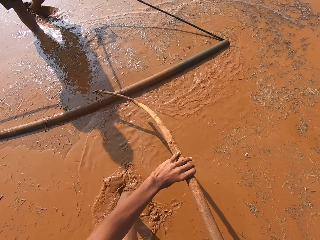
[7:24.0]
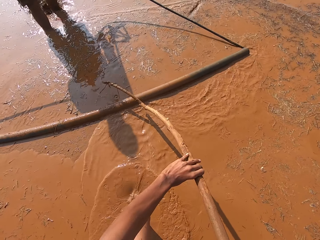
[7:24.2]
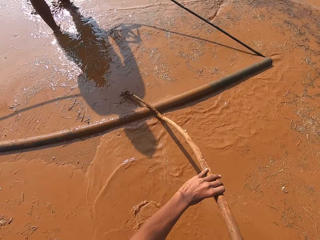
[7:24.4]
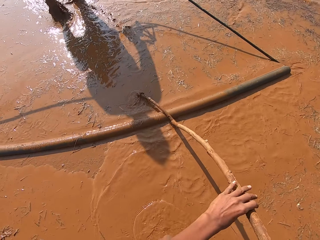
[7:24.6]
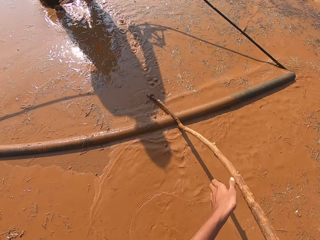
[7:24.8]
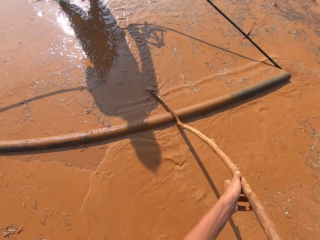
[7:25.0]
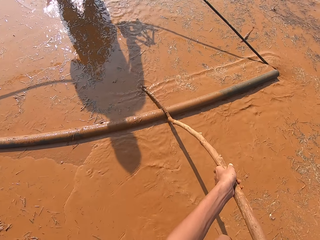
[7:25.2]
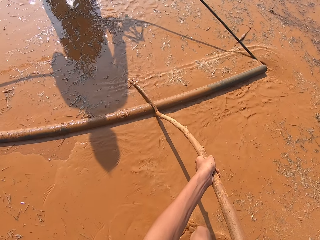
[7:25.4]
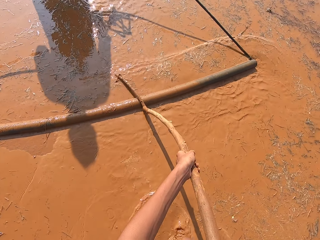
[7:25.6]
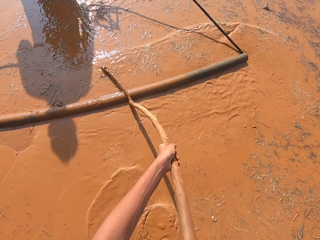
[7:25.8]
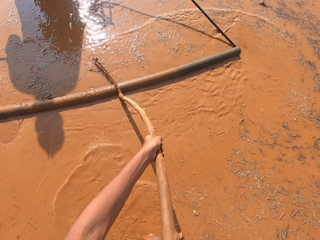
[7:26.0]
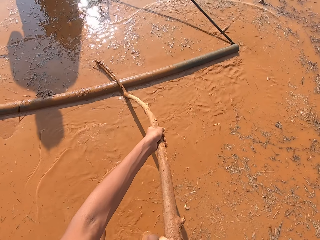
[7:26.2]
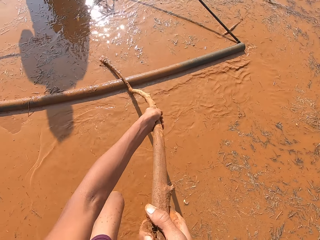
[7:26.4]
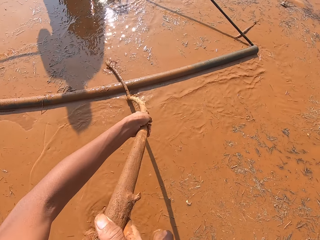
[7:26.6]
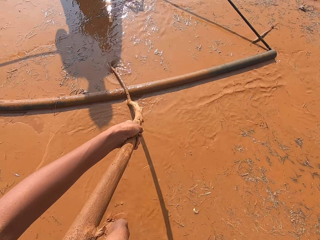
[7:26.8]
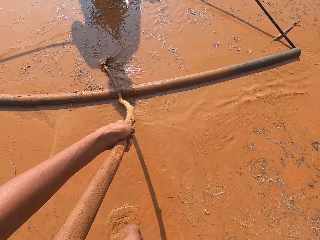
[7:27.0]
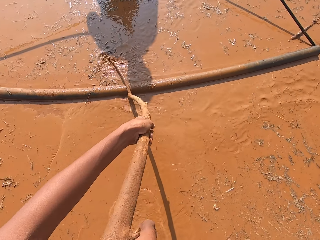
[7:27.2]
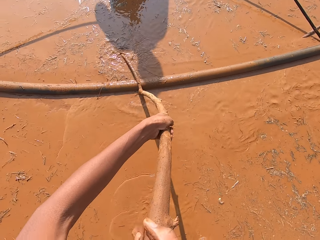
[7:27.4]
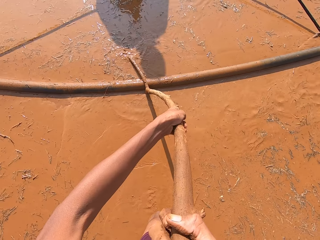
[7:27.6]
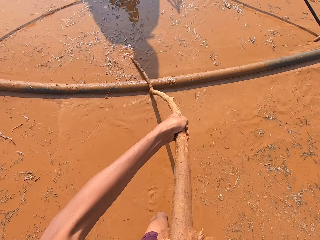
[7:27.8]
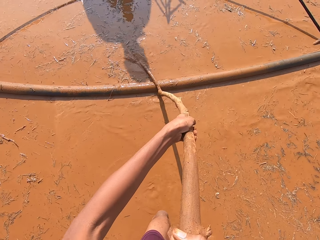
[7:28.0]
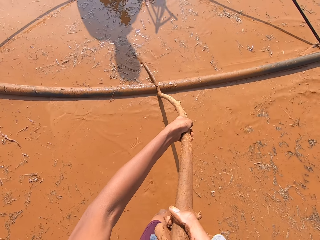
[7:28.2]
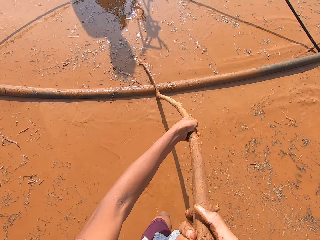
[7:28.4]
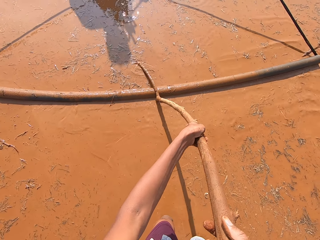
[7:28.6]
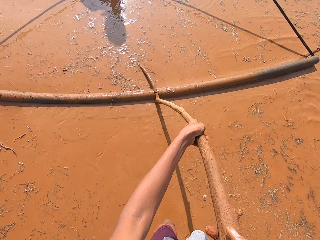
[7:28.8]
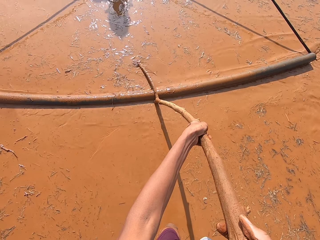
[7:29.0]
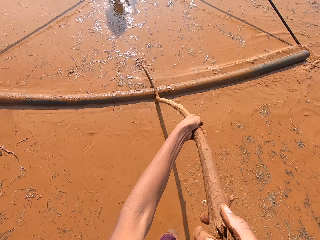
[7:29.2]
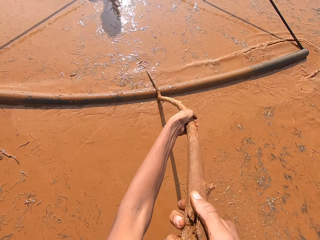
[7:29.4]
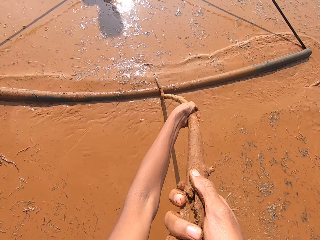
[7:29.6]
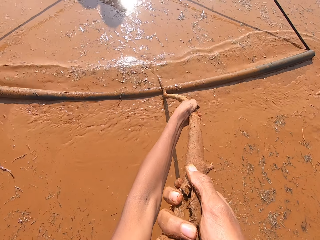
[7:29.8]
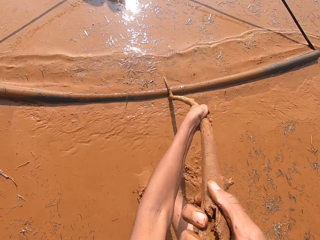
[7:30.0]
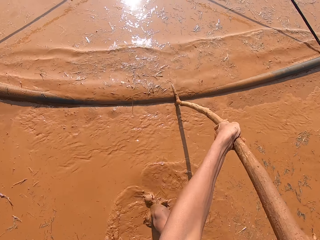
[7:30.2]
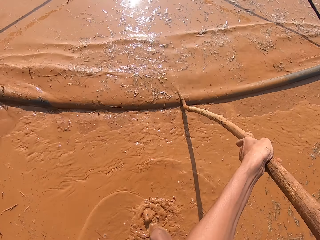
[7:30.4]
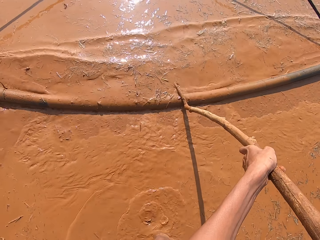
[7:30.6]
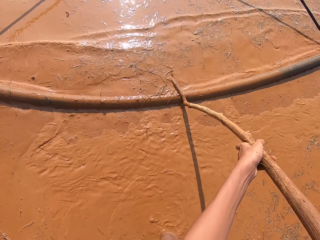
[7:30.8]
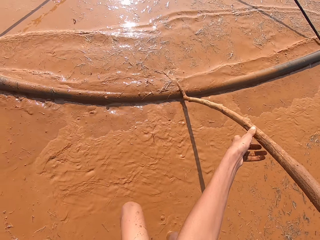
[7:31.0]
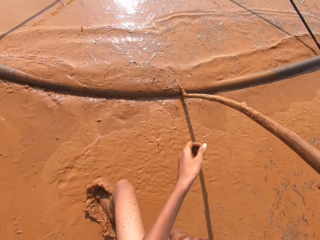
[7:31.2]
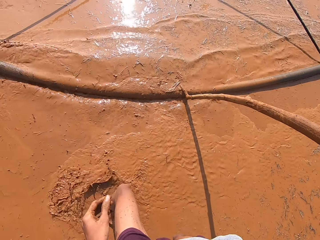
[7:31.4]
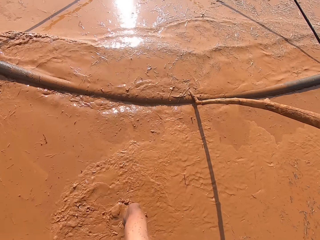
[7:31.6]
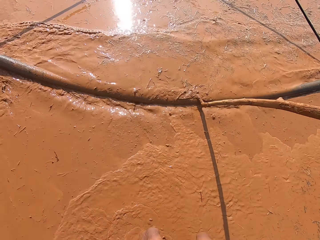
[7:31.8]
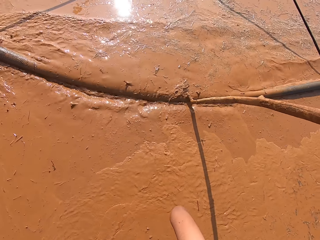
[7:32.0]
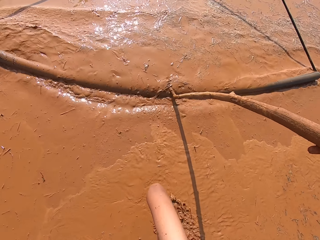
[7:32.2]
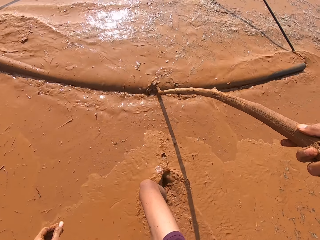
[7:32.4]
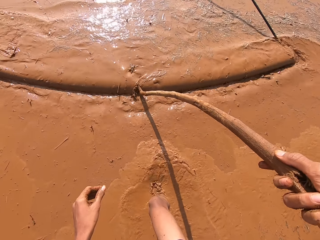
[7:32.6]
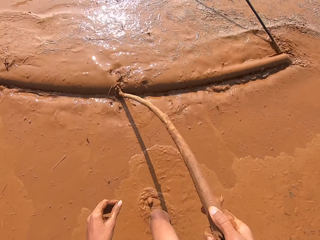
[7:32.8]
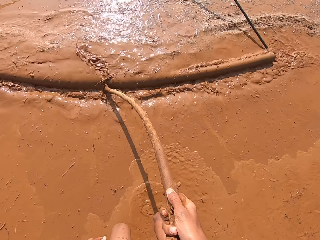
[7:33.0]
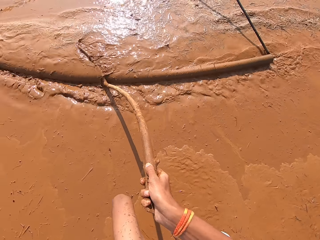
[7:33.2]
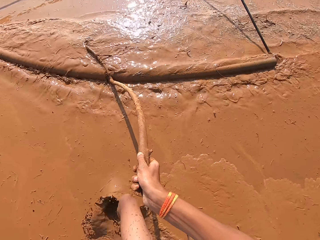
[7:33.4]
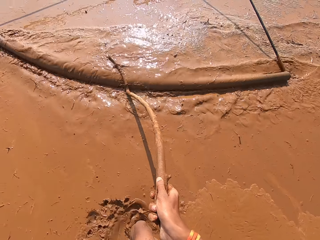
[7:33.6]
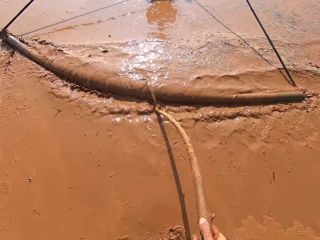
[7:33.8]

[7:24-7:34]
A man pulls the rod. The camera wearer moves the stick. They fix the stick to the stick hooked with rods with both hands. They attach the stick to the rod. The man drags the stick hooked with rods through the mud with both hands.

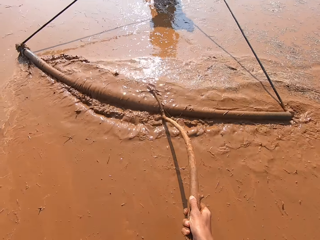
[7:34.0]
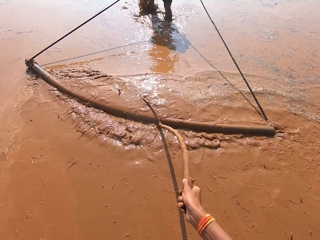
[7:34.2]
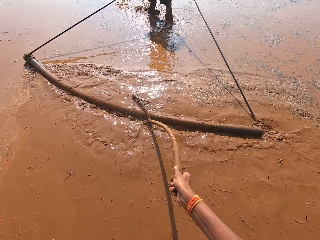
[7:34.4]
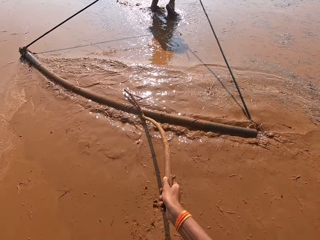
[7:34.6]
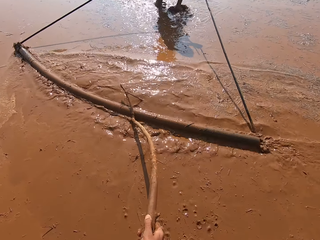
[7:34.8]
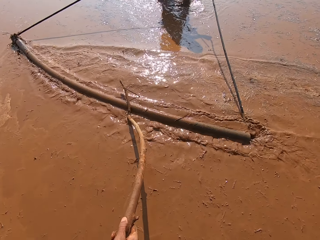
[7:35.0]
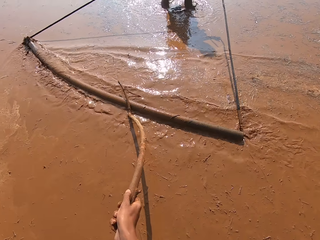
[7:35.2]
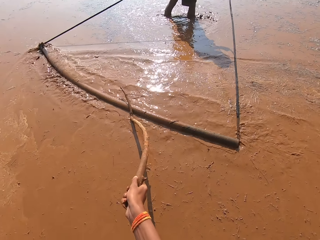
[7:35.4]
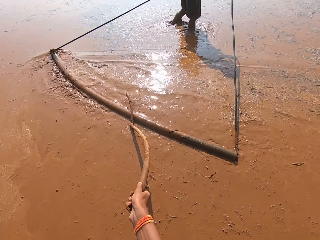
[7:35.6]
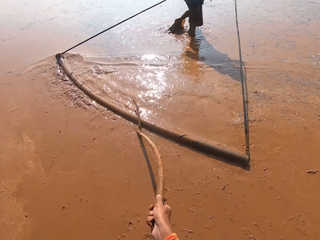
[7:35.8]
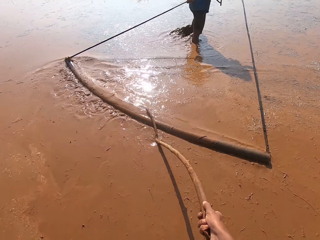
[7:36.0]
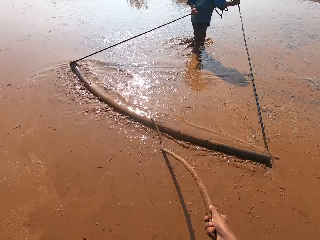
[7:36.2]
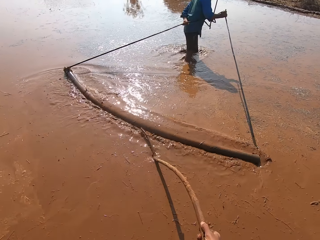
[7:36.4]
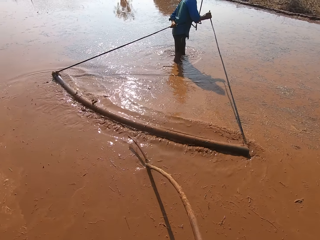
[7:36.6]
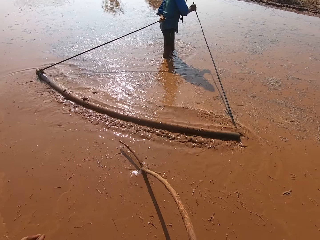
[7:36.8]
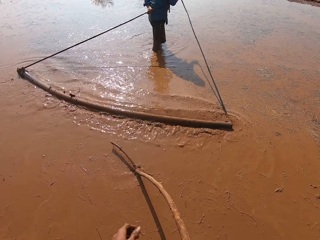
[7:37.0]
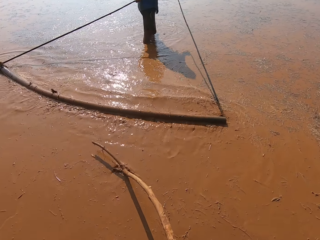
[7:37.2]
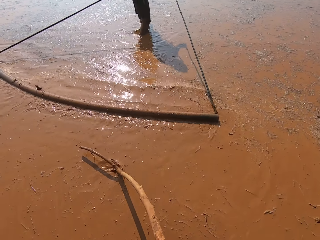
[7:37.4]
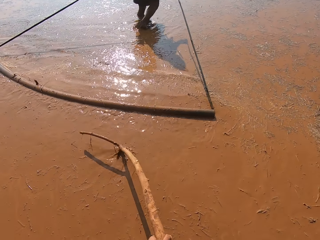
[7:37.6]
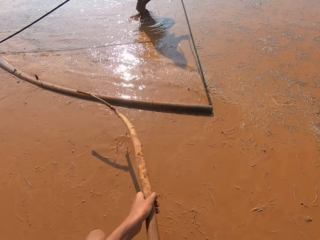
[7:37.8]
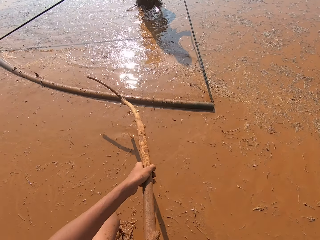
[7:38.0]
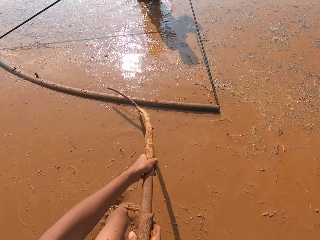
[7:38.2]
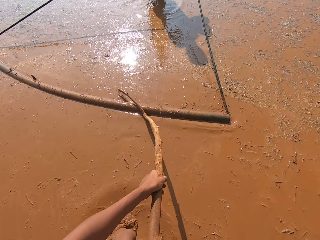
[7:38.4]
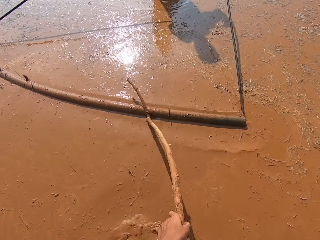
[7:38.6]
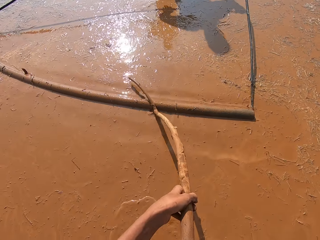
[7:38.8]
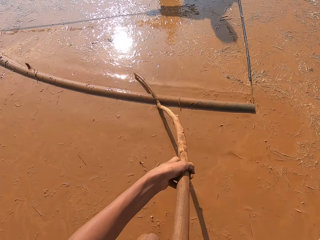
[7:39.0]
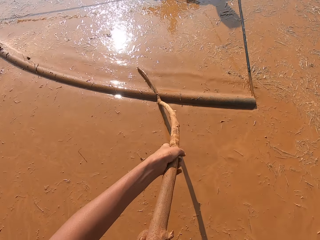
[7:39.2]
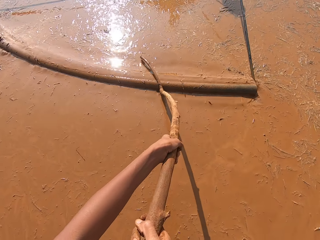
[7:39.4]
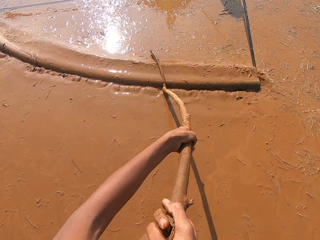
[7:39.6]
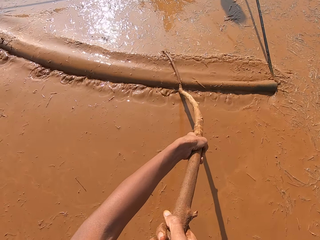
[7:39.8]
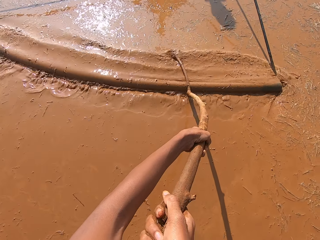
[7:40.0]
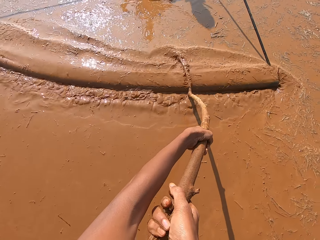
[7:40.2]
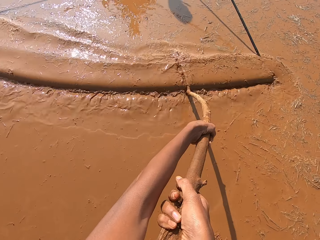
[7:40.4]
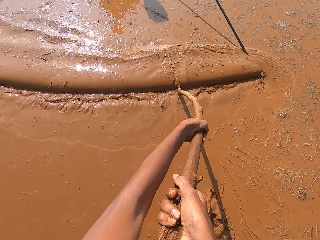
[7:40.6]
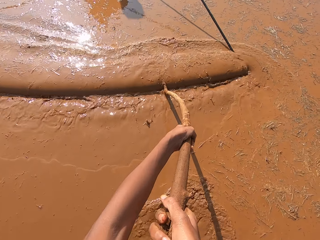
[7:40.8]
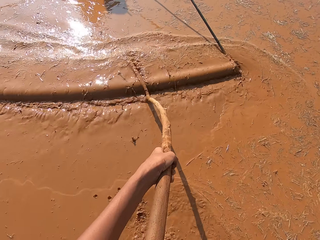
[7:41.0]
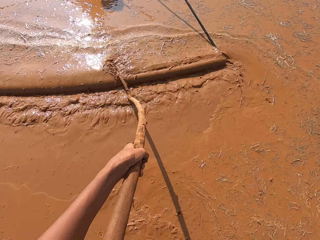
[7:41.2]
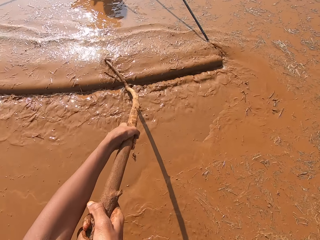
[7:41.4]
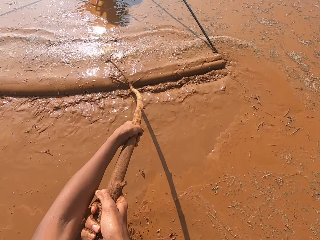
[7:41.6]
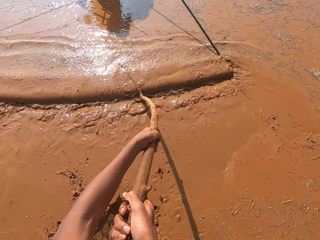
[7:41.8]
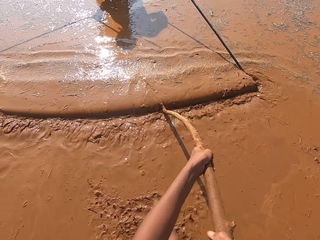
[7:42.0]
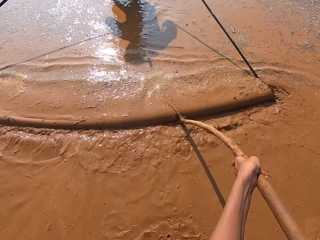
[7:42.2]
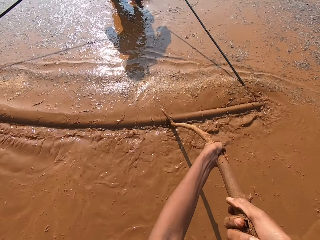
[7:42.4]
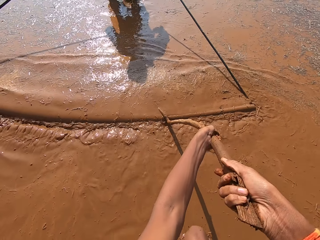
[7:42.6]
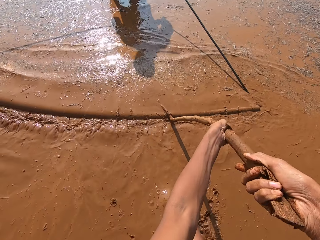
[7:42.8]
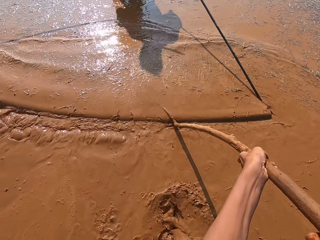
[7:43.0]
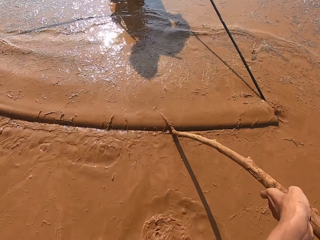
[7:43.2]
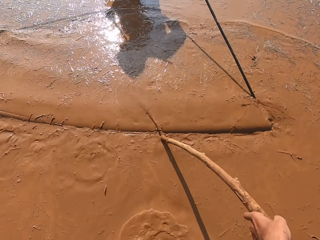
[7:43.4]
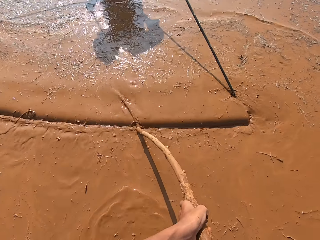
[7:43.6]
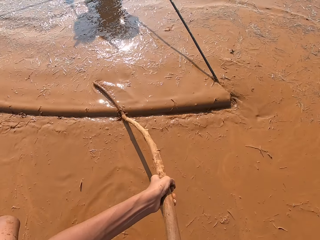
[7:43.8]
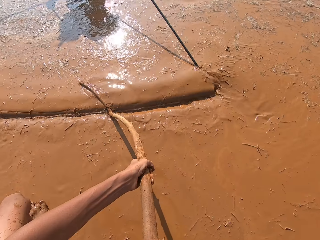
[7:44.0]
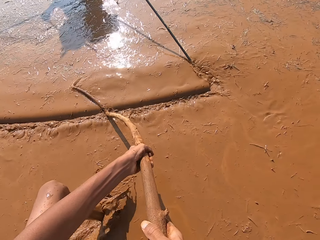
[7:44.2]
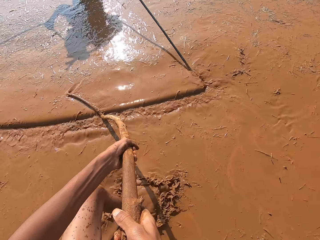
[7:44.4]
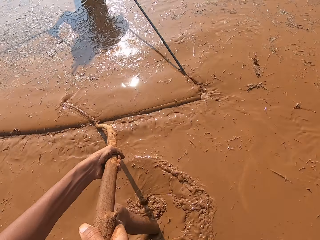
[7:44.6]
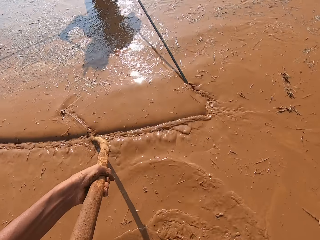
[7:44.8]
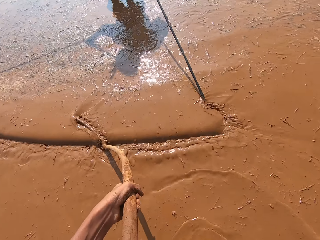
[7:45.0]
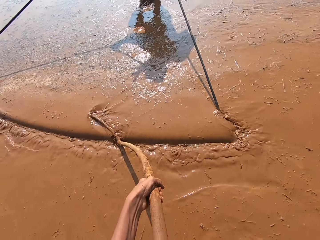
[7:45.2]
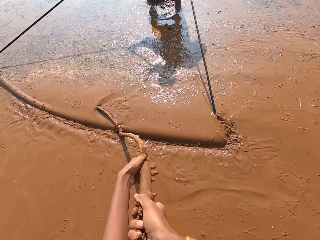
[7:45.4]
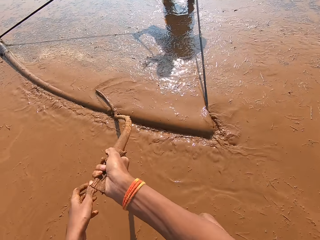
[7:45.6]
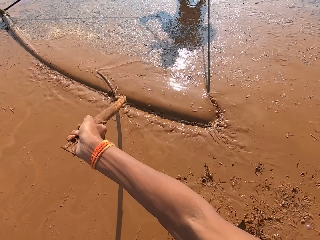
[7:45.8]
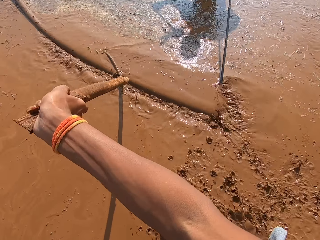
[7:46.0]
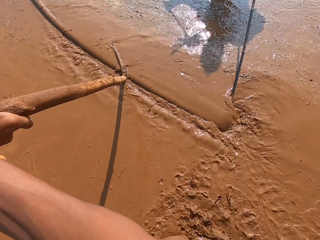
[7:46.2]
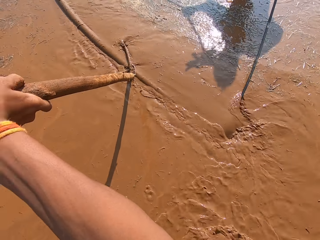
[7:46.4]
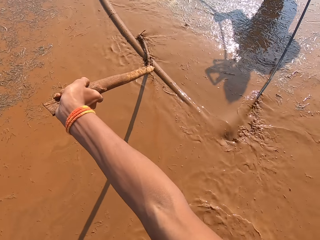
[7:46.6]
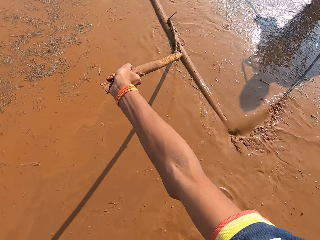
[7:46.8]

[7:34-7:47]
The camera wearer talks to the man. They push the mud with a stick bound to a rod. They move the stick. They fix the stick to the stick hooked with rods with both hands. The man drags the stick hooked with rods through the mud with both hands. The camera wearer walks through the mud with the stick fixed to the stick hooked with rods in both hands.
